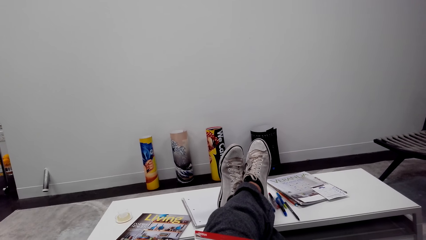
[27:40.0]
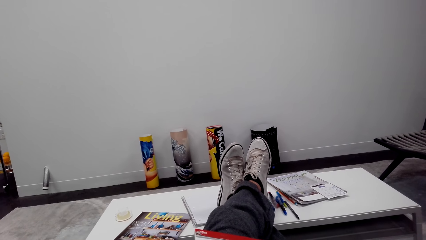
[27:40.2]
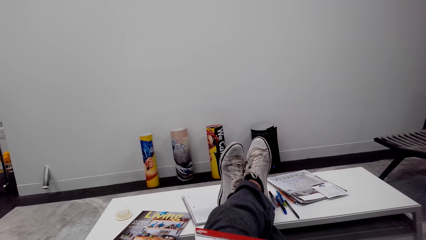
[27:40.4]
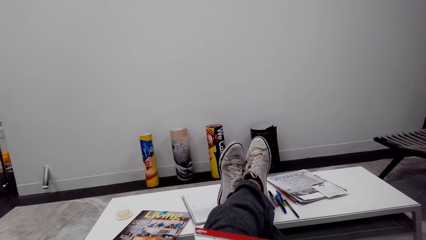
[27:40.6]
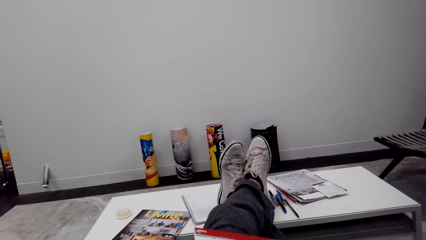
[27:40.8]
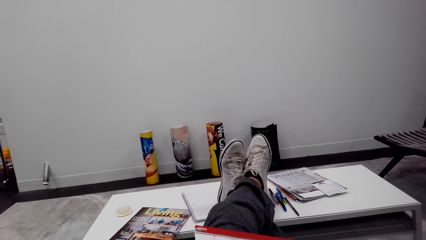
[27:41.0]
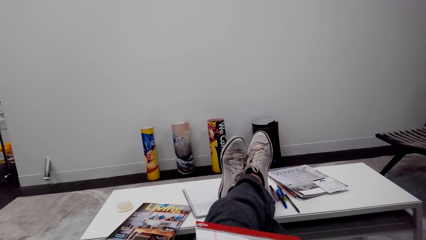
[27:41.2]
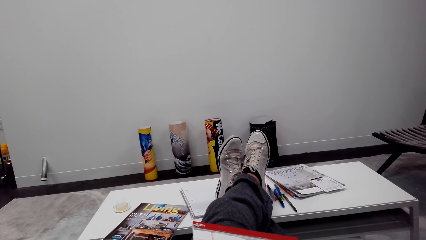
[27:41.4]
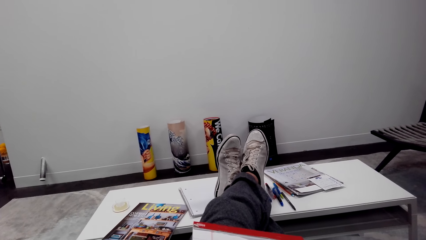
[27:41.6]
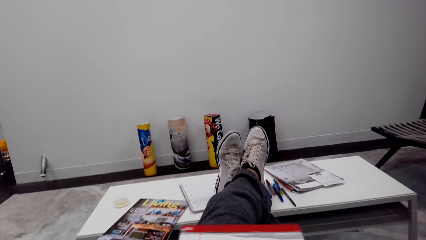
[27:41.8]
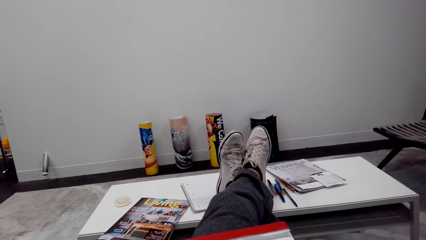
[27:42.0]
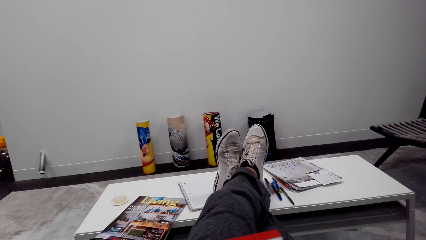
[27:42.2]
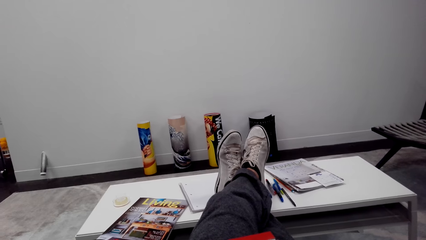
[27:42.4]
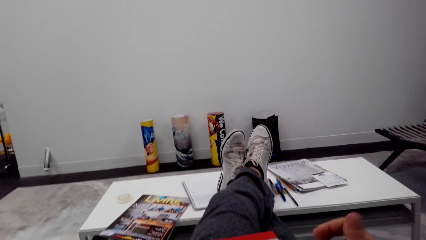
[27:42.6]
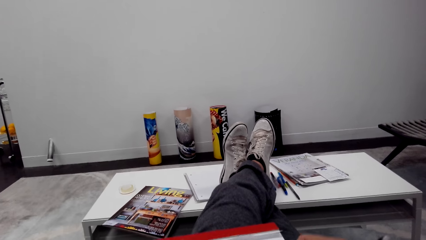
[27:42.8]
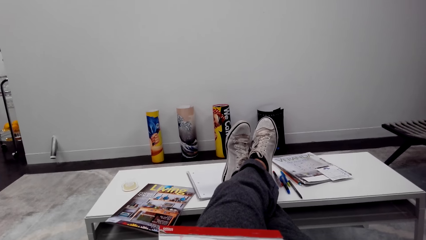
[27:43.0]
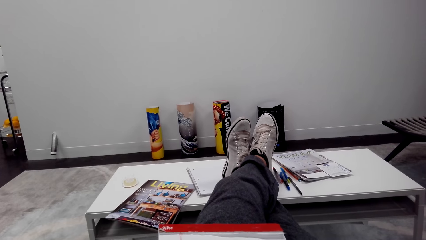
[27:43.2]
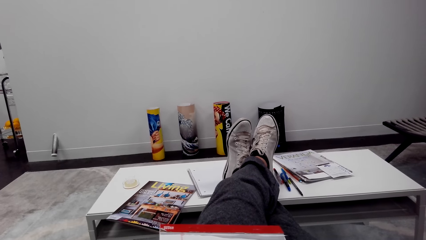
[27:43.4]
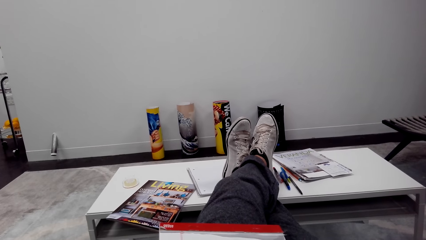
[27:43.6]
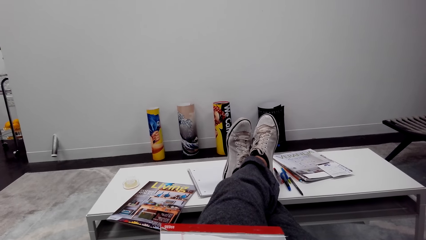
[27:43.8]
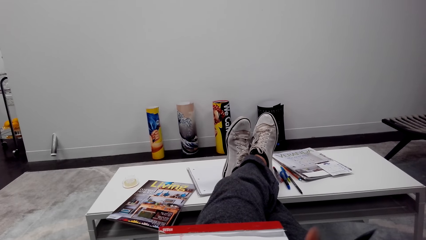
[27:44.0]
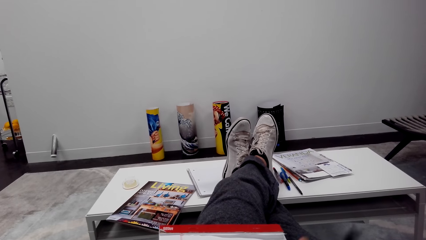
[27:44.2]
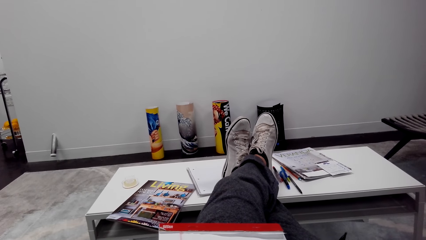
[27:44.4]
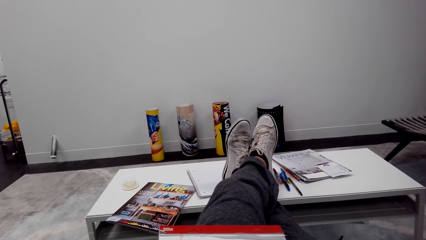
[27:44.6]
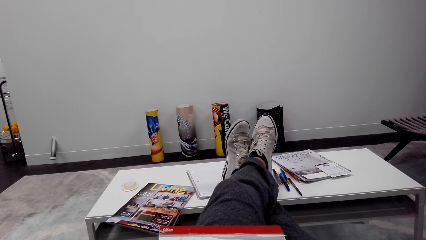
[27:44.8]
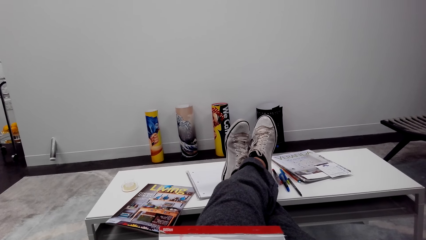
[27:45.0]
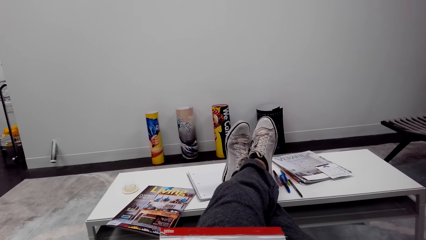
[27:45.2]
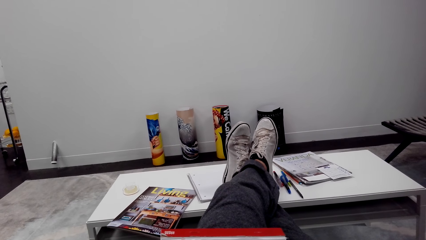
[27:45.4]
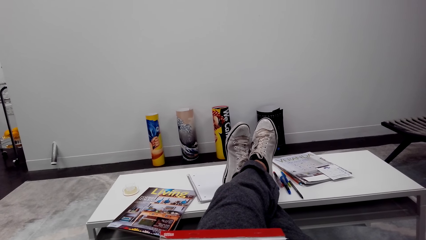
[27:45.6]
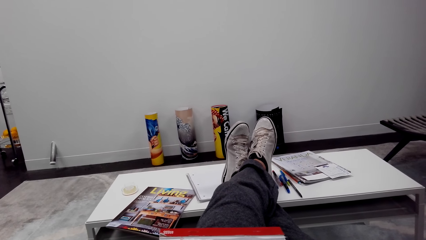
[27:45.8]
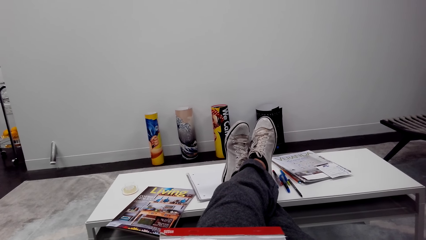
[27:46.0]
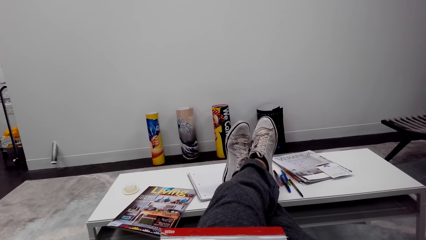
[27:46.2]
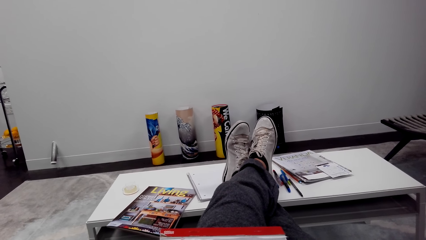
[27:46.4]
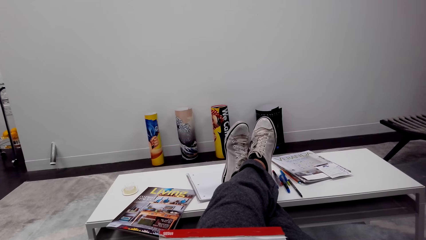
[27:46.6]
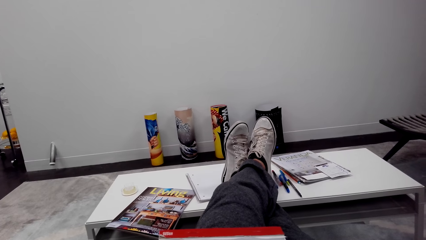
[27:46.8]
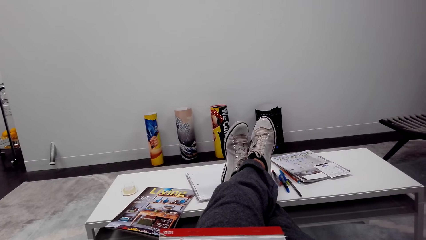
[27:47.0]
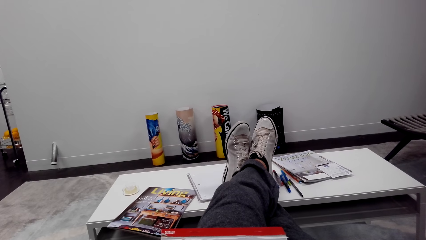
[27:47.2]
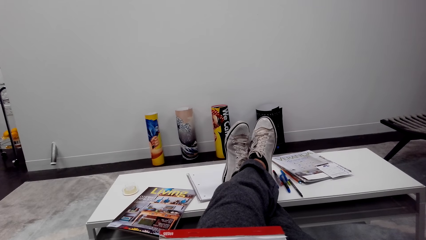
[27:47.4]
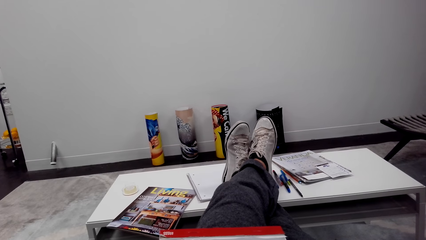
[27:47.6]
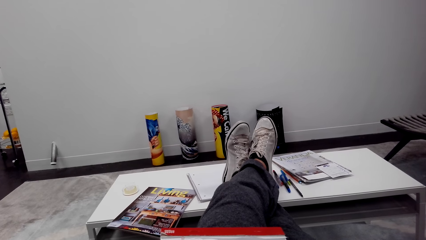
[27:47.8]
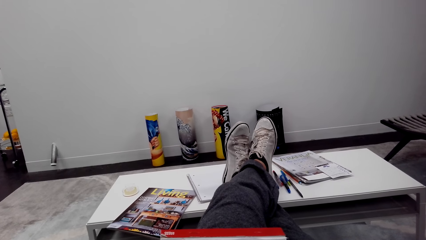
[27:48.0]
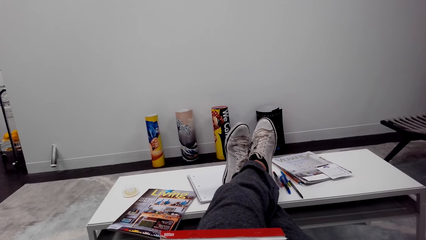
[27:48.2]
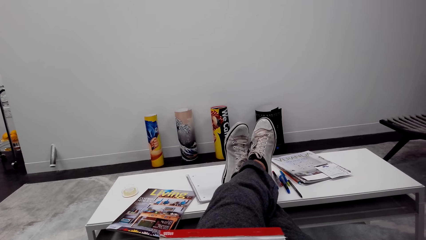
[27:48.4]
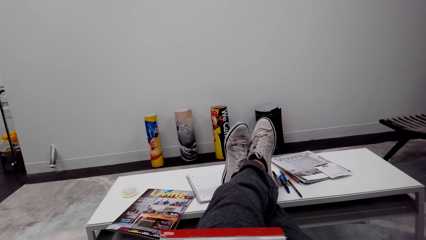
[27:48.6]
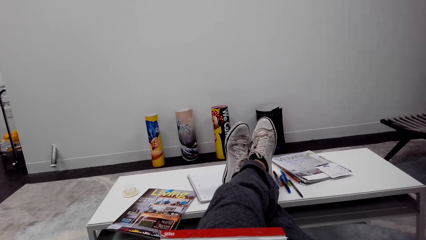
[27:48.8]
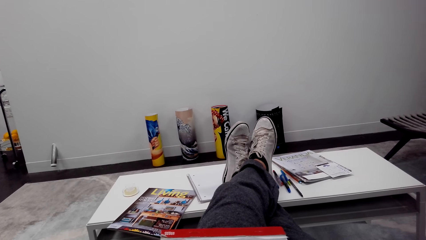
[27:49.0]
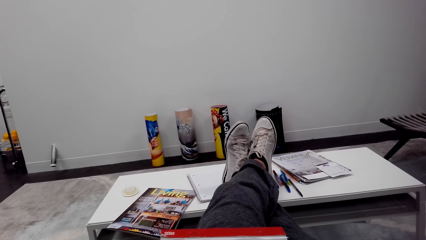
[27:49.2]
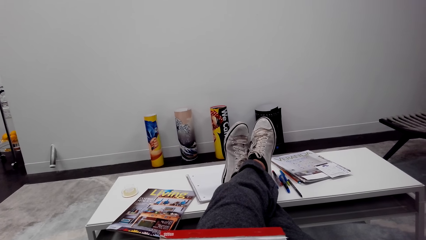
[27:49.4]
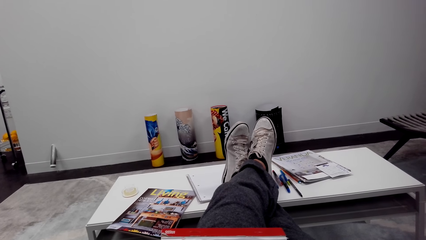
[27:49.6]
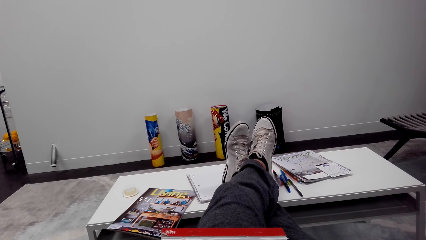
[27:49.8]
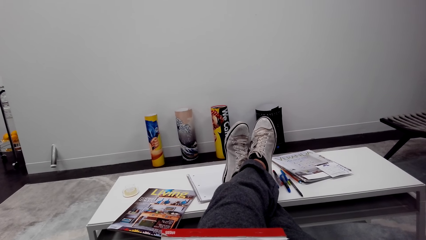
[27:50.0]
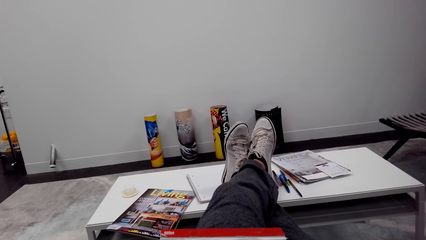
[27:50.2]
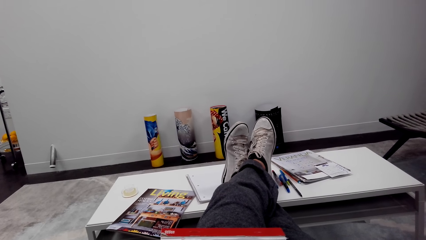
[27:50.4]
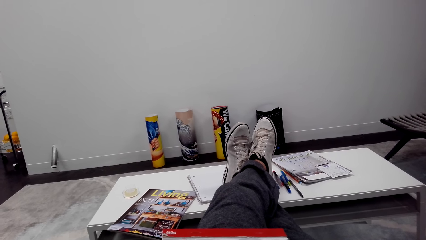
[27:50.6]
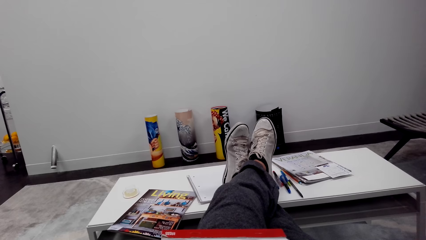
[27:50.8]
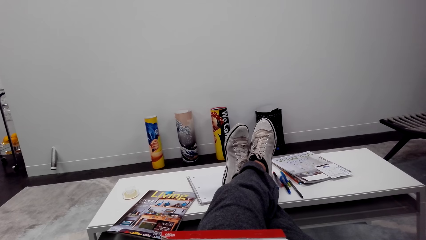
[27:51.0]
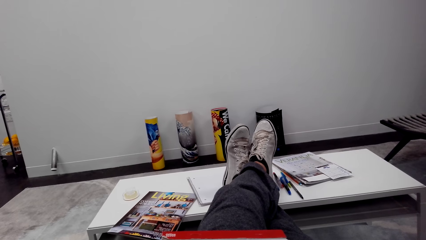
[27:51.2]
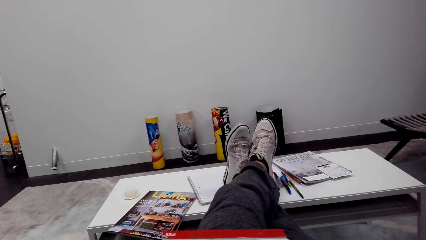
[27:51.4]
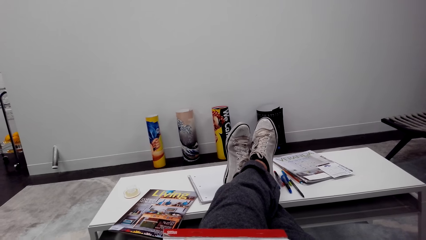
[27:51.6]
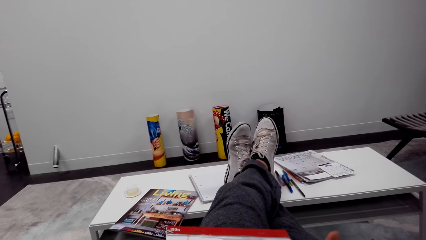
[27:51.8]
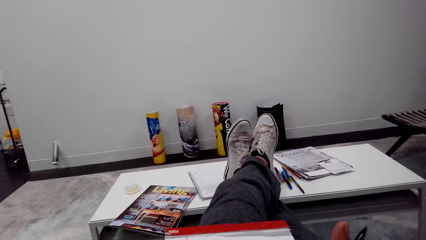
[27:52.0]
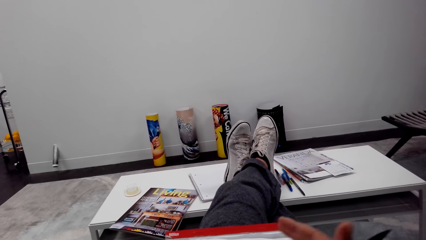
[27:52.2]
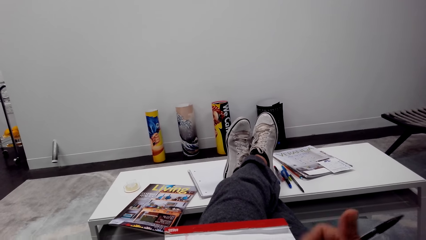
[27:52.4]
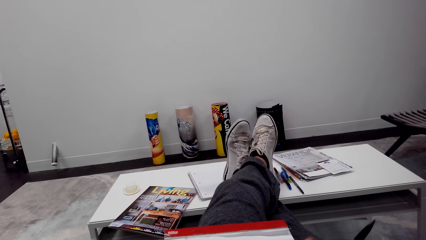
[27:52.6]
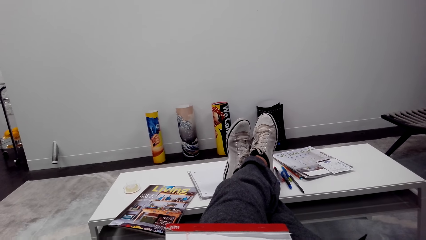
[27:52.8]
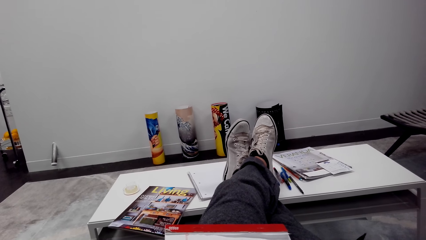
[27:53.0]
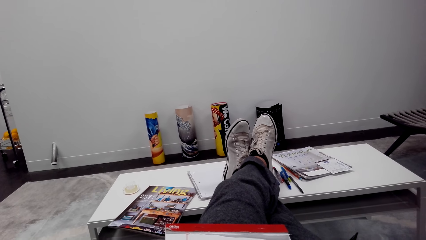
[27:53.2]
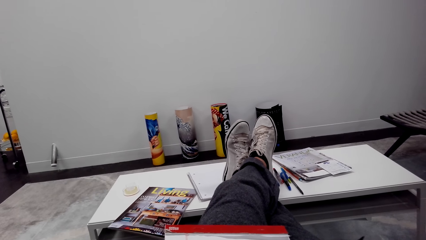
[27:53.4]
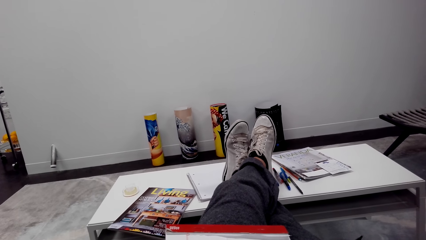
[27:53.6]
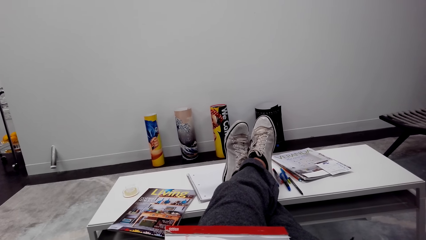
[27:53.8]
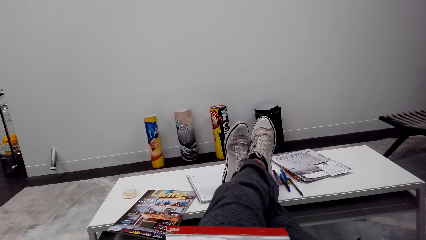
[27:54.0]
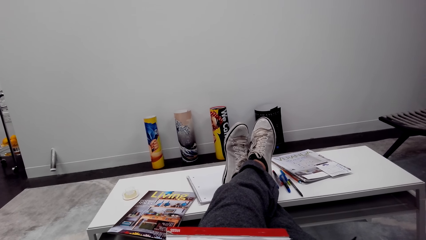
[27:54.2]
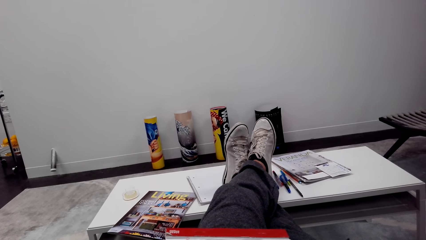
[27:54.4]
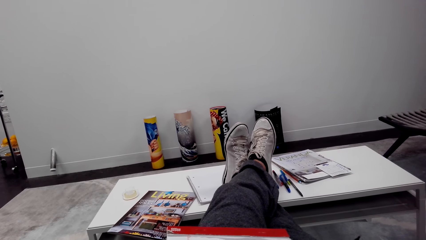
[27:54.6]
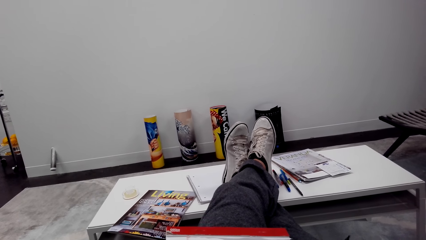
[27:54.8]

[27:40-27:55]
The camera wearer drags a book. They hold a pen. They wipe the book. They talk over the phone.
